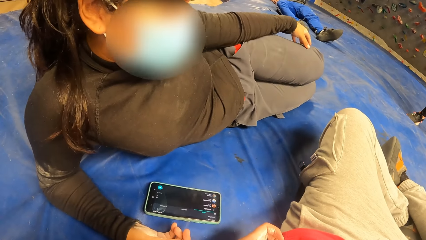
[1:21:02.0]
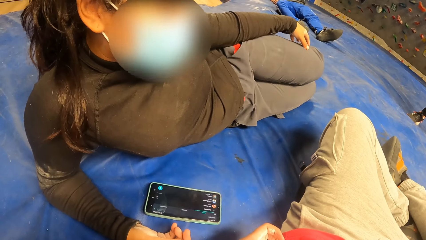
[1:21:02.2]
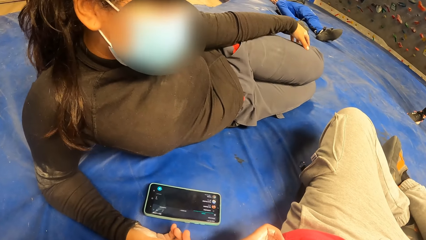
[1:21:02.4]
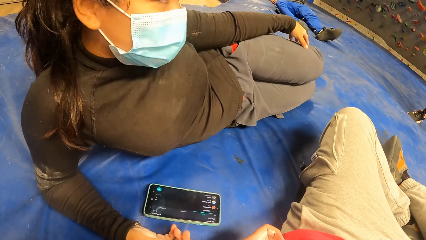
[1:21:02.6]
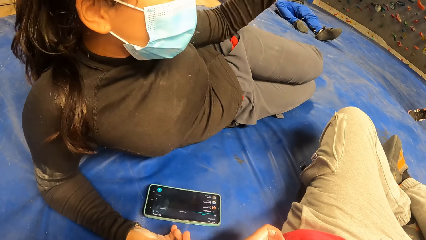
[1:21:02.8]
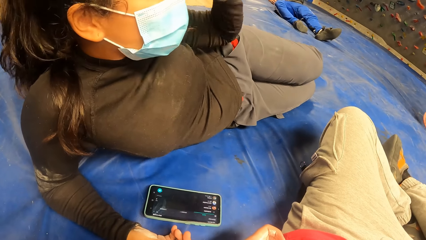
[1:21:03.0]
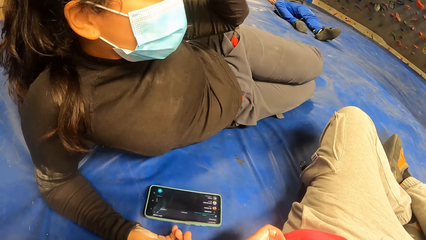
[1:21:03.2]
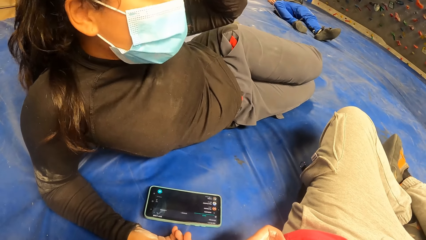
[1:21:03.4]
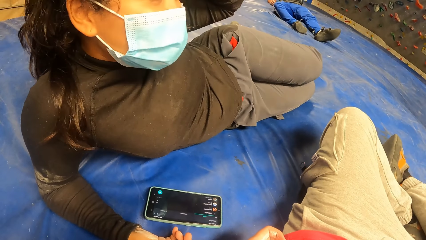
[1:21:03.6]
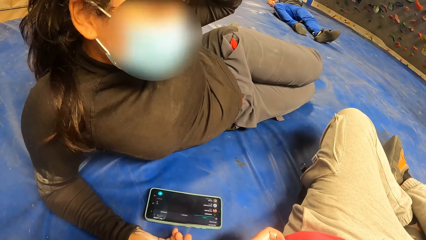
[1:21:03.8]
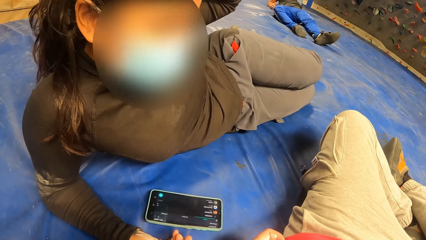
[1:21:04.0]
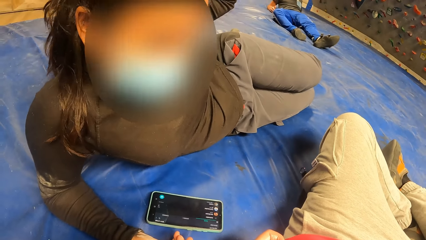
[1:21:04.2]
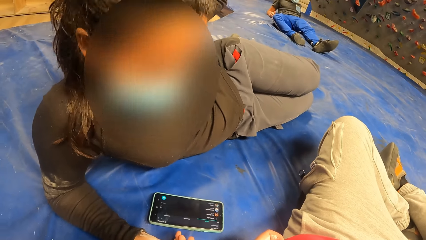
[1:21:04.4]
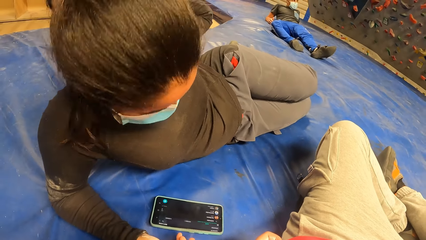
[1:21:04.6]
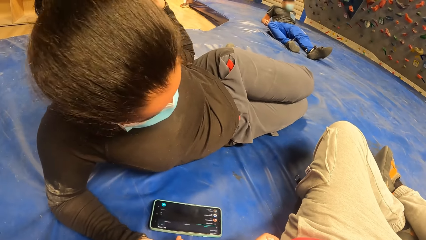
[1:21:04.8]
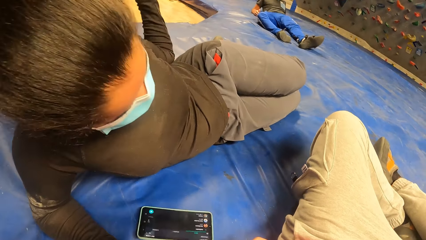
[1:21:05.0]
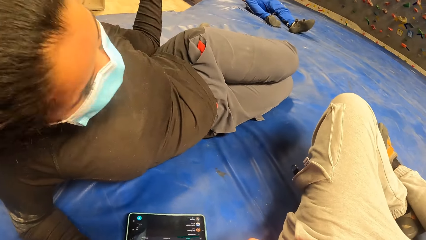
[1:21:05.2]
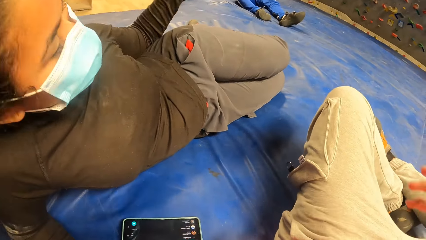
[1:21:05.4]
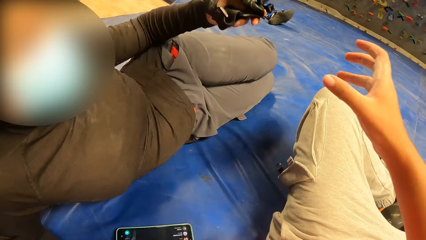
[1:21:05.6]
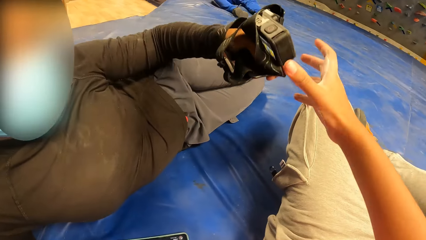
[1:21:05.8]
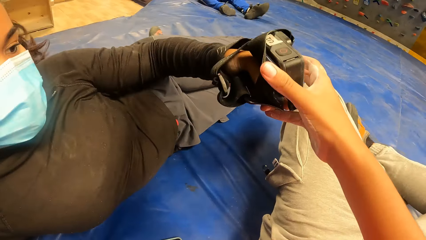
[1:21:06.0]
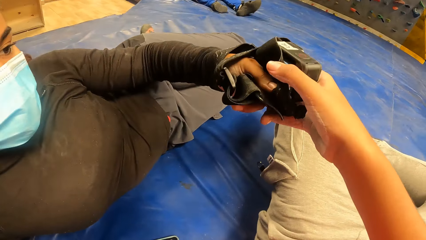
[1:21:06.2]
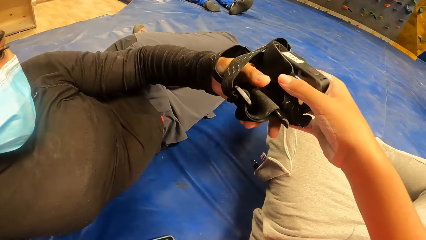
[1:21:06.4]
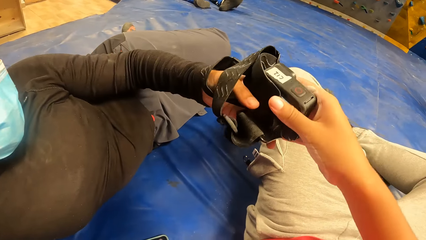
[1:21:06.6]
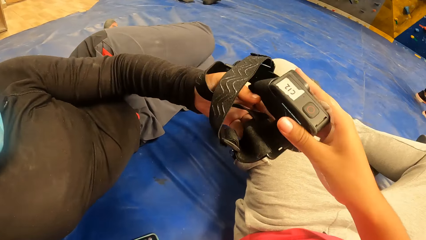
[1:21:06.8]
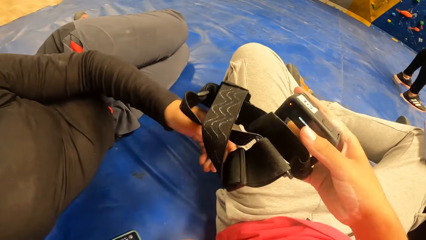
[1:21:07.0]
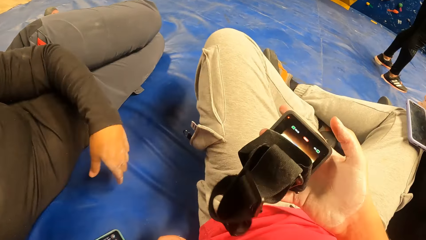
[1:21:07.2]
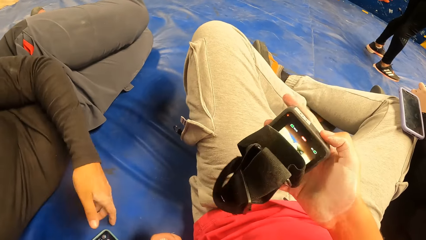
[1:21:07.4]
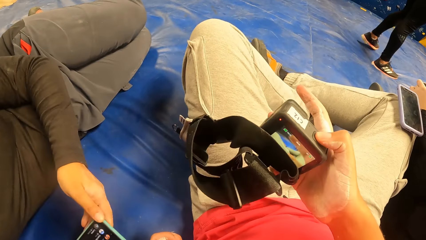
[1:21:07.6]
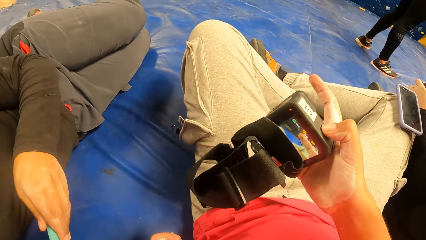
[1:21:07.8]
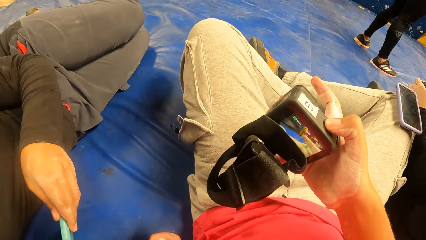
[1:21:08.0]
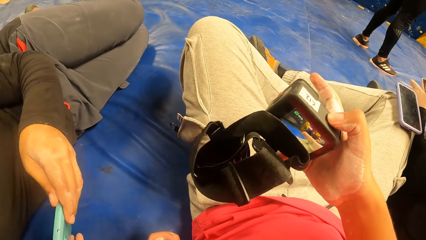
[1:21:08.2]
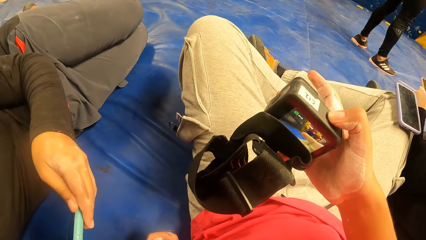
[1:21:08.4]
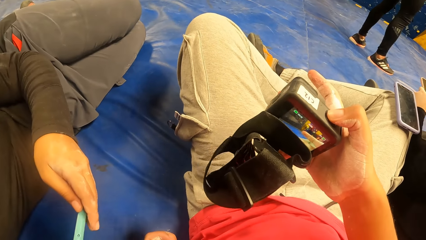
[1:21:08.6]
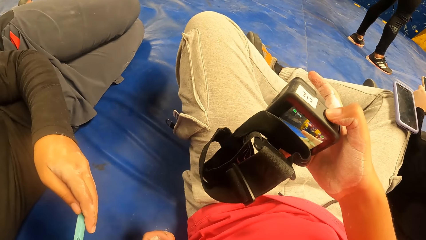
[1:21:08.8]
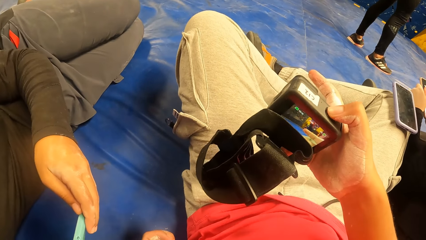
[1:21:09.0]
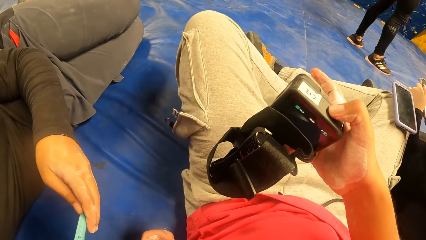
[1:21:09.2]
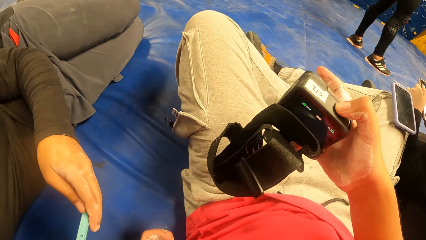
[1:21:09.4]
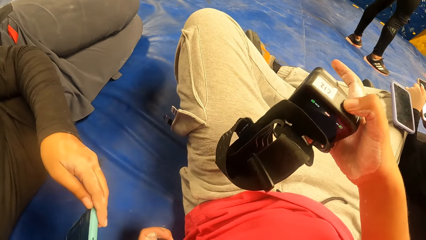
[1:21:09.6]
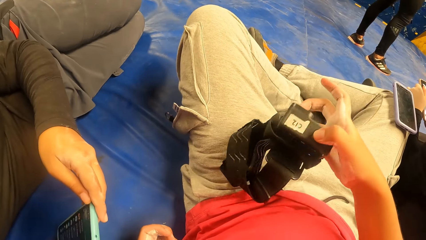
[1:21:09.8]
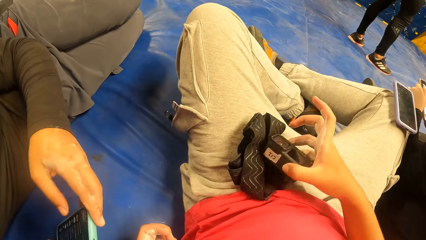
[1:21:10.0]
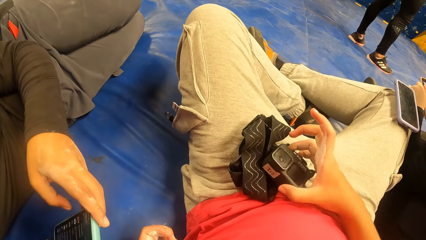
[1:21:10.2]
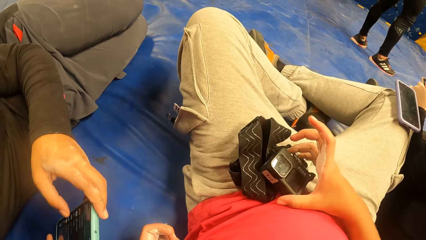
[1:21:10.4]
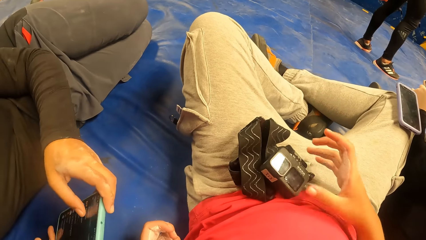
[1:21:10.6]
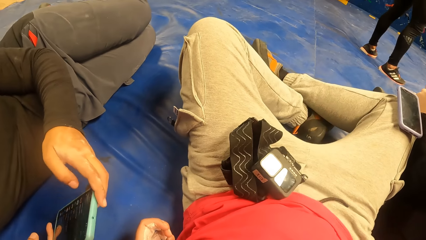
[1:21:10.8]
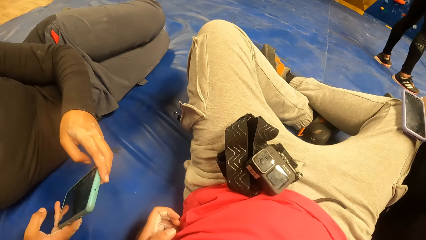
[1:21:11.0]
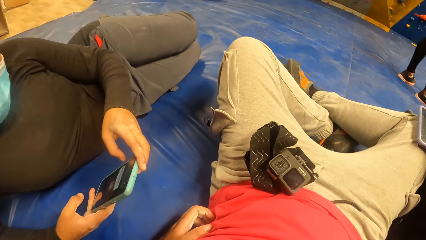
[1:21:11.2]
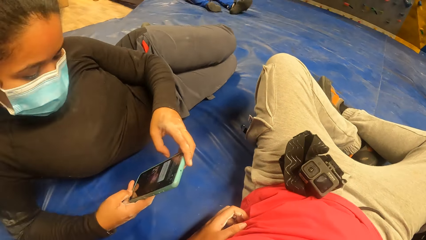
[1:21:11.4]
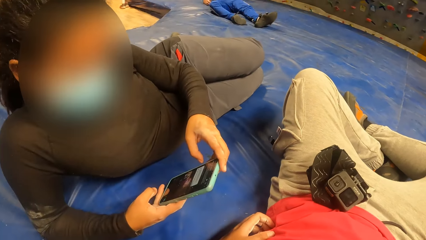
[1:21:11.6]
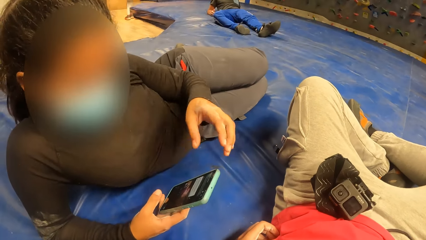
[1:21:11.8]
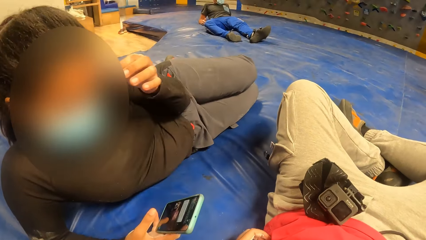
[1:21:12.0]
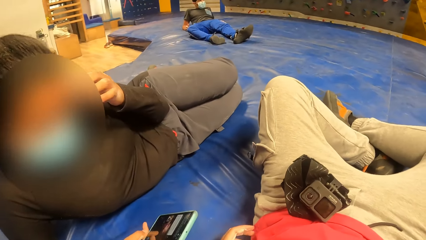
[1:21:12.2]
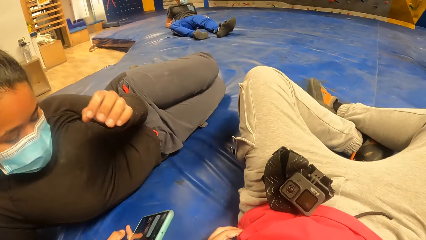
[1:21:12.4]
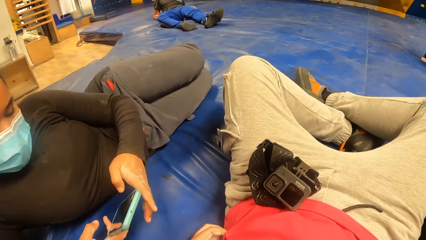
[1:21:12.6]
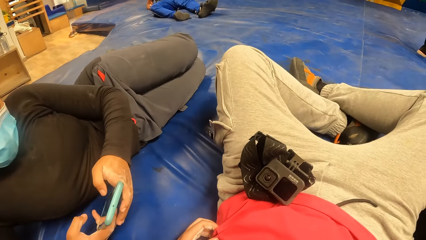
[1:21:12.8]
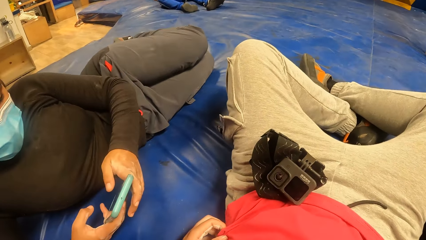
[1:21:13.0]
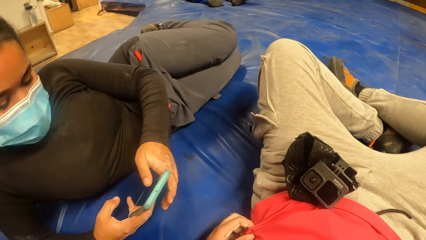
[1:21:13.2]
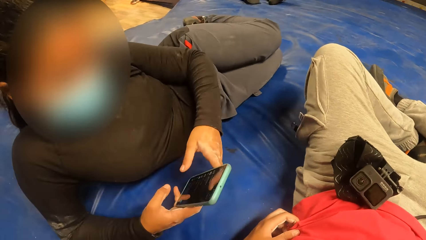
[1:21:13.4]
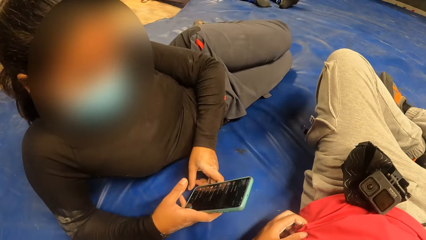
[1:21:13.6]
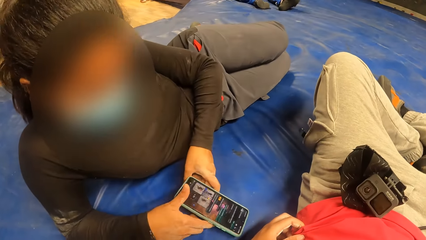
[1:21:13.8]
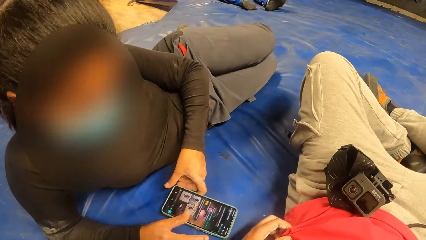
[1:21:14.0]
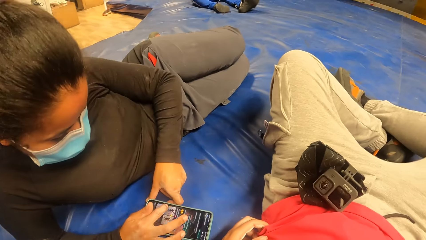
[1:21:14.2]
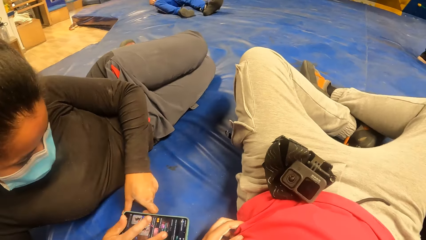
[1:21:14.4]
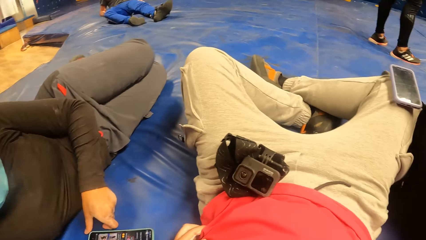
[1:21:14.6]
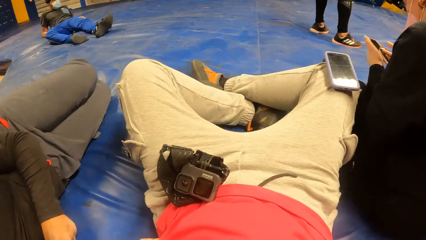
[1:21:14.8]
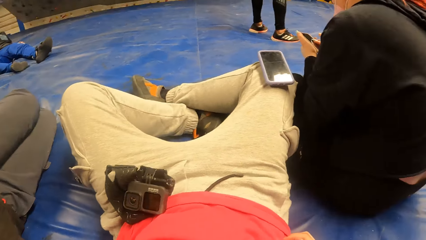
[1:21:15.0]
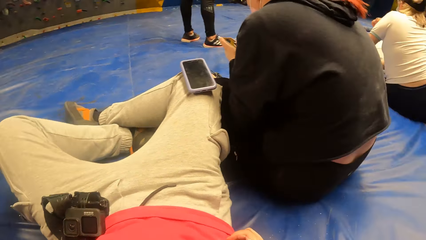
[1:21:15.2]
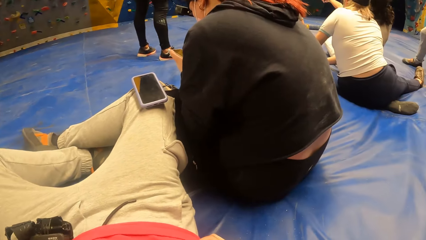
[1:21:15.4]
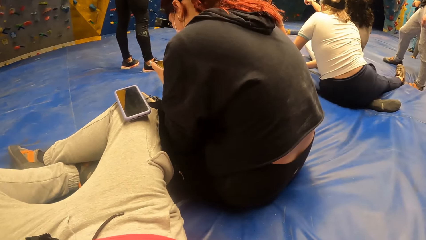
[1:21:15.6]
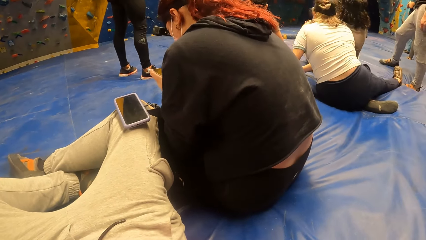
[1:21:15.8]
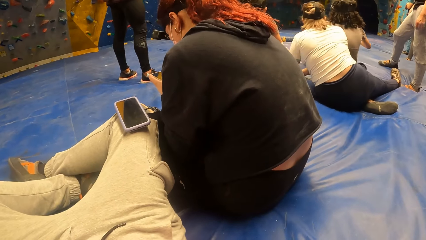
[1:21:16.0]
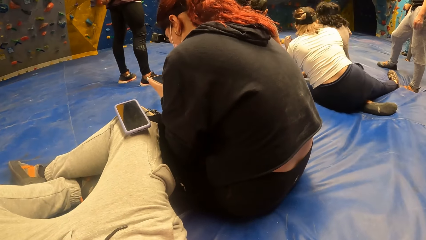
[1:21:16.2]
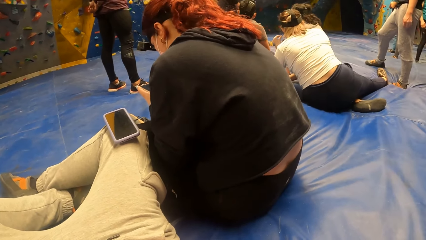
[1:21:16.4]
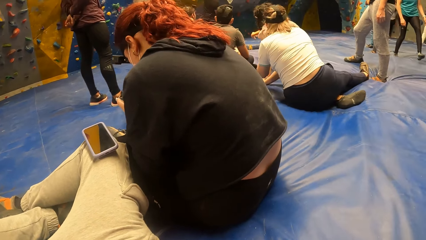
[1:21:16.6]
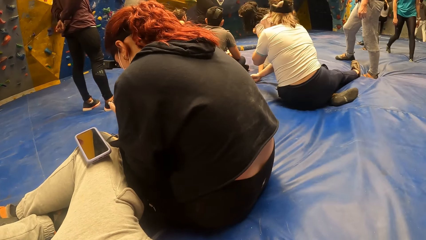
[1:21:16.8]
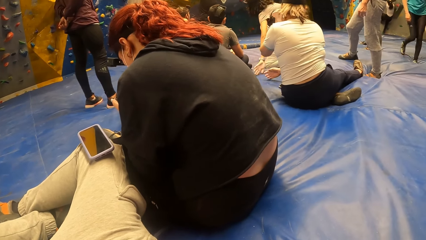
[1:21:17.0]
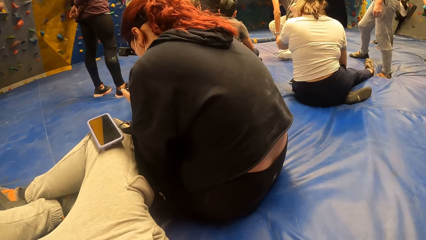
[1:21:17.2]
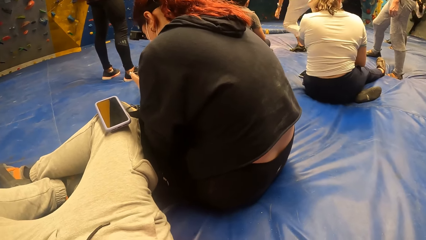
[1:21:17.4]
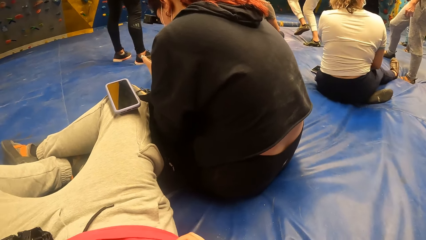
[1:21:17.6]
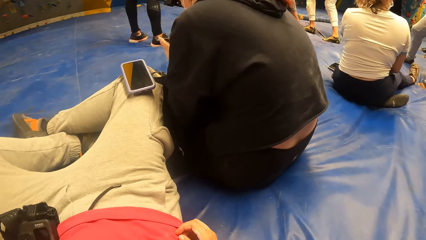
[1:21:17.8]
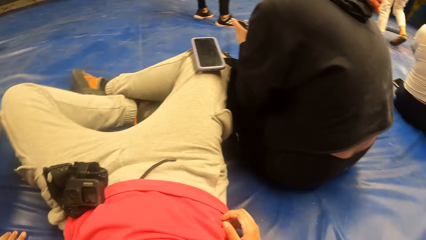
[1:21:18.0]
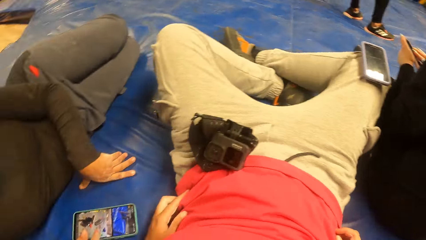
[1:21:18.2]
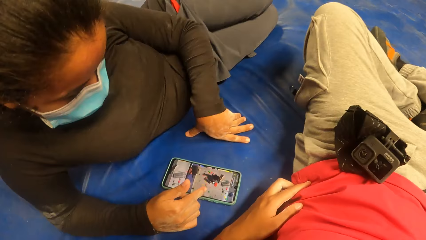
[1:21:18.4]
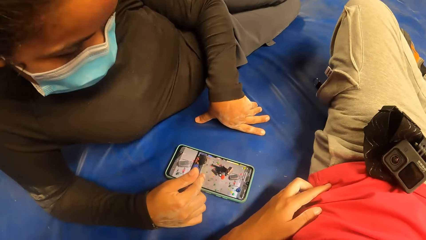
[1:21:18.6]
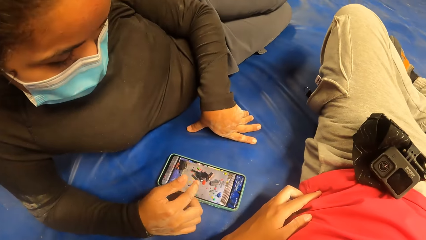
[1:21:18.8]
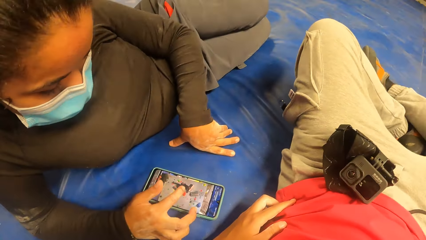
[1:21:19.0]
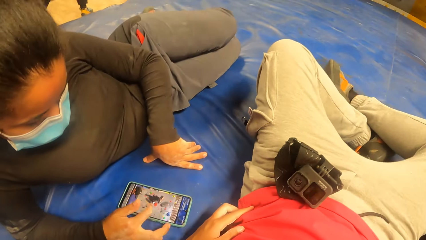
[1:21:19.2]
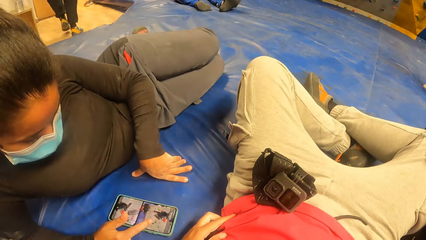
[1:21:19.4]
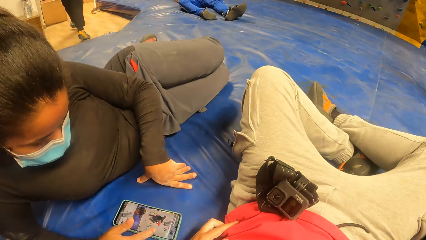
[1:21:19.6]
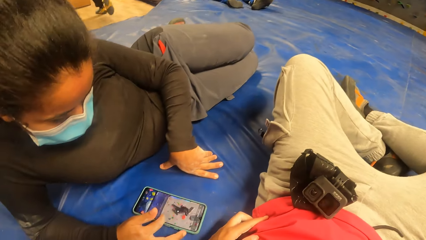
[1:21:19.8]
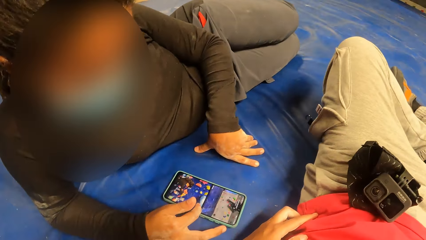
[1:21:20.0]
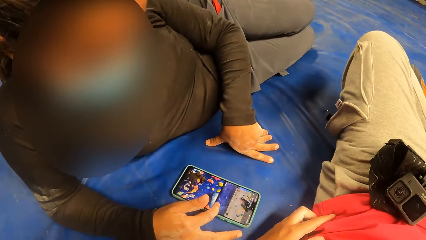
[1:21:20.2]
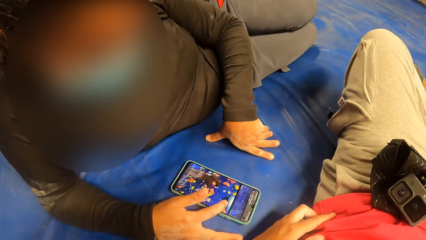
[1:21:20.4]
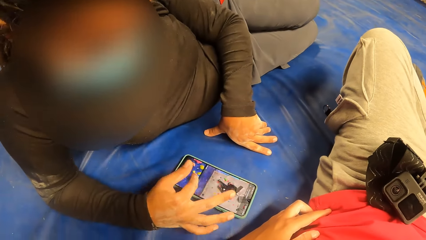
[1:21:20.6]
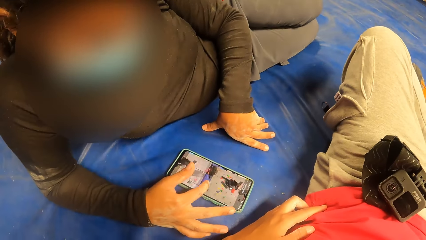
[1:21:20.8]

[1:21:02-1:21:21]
The woman removes the camera from her head with her left hand. The camera wearer collects the camera from the woman with her right hand. She stares at the camera. The woman picks the mobile phone from the floor with both her hands. The camera wearer turns off the camera with her right hand. She puts the camera on her lap. She drops the camera on her body with her right hand. The woman scrolls the phone, touches her face and scrolls the phone. The woman drops the mobile phone on the floor with both her hands. The camera wearer looks around. The woman operates the phone on the floor with her right hand.
